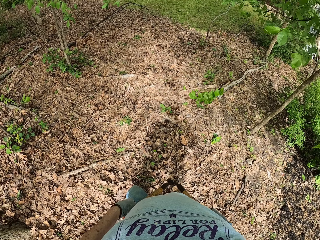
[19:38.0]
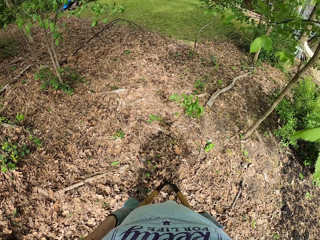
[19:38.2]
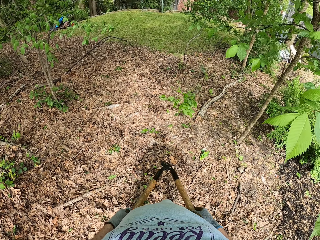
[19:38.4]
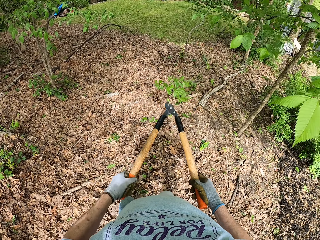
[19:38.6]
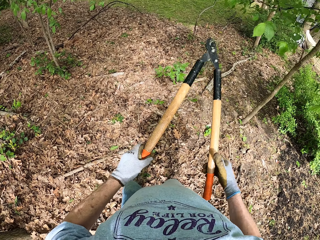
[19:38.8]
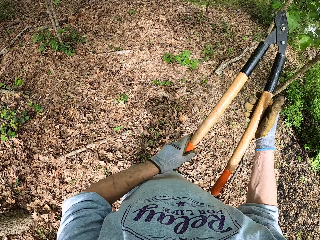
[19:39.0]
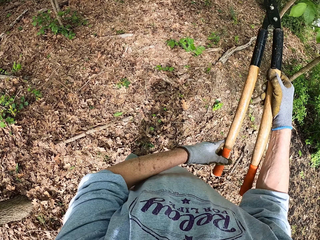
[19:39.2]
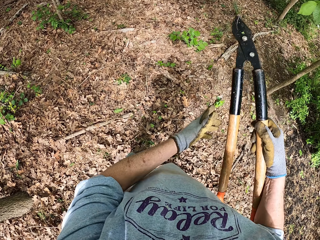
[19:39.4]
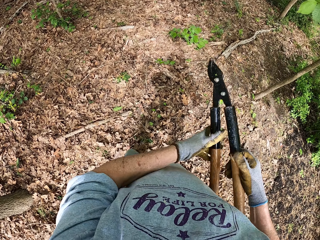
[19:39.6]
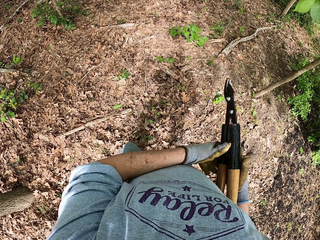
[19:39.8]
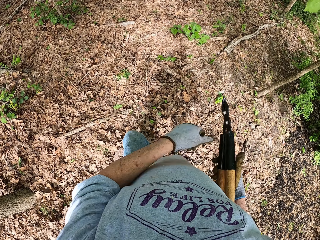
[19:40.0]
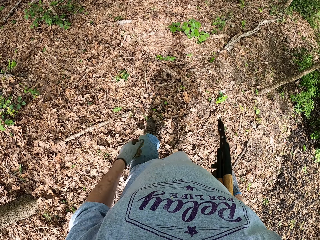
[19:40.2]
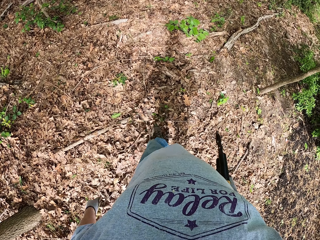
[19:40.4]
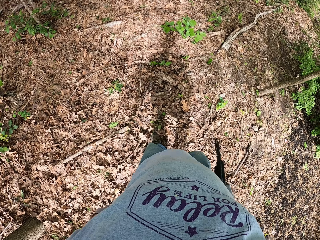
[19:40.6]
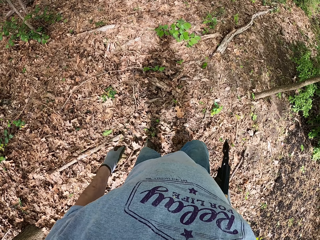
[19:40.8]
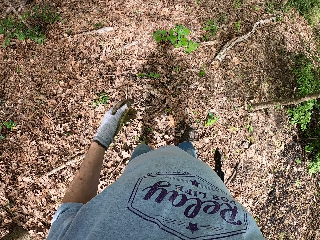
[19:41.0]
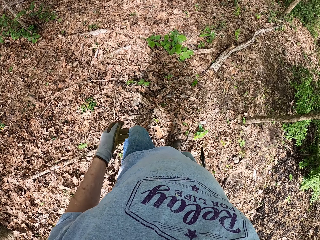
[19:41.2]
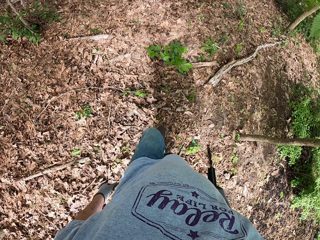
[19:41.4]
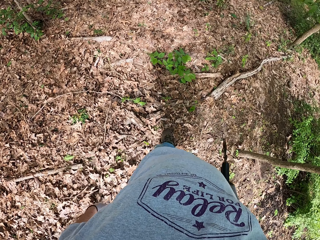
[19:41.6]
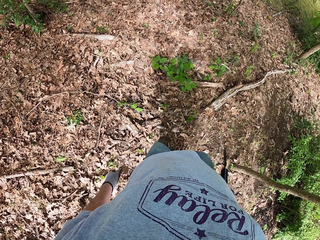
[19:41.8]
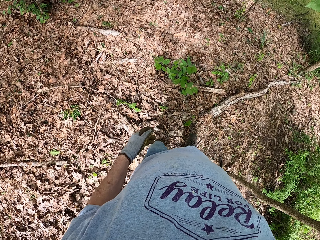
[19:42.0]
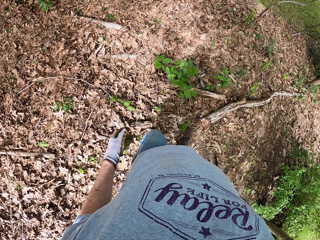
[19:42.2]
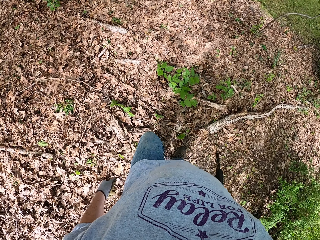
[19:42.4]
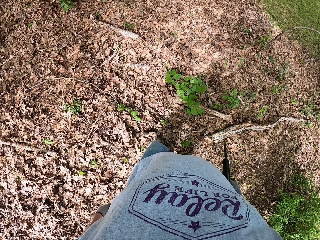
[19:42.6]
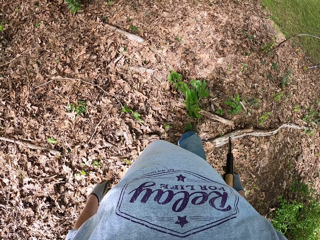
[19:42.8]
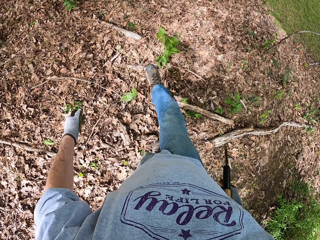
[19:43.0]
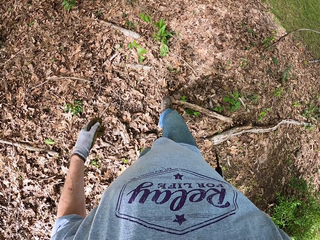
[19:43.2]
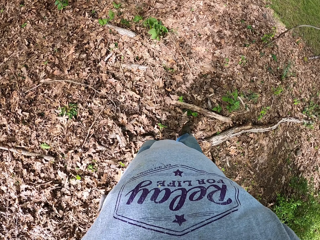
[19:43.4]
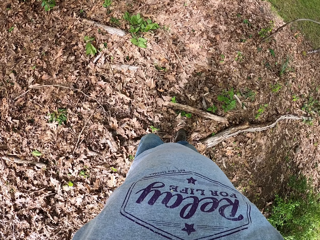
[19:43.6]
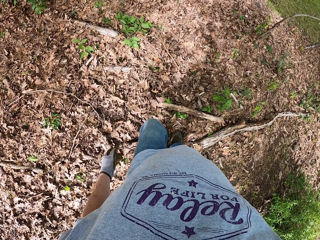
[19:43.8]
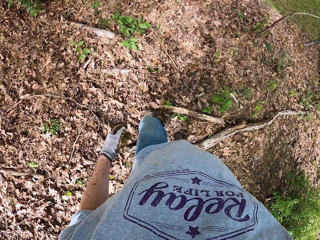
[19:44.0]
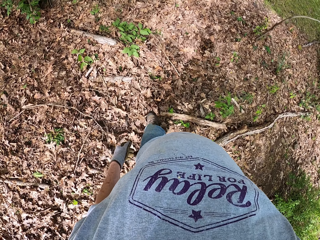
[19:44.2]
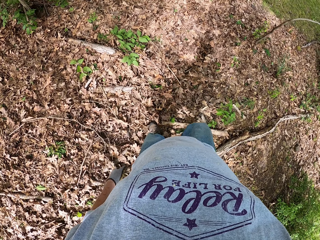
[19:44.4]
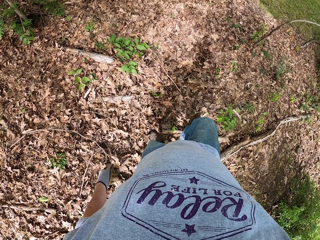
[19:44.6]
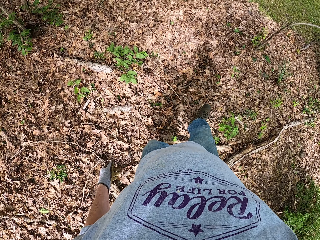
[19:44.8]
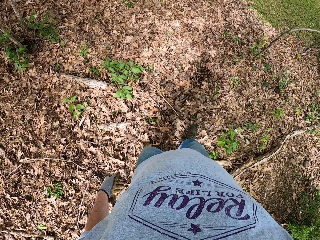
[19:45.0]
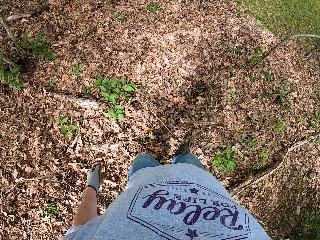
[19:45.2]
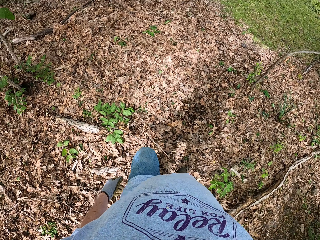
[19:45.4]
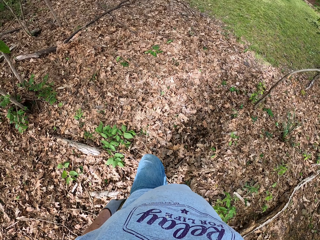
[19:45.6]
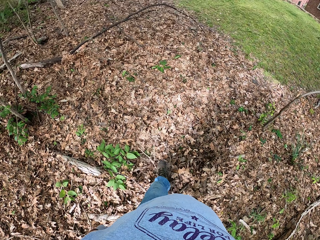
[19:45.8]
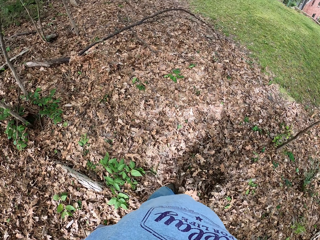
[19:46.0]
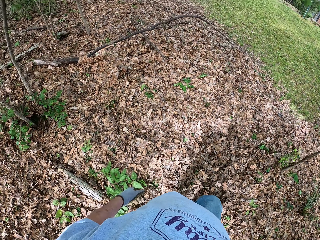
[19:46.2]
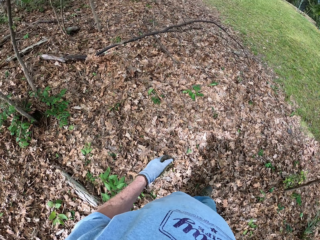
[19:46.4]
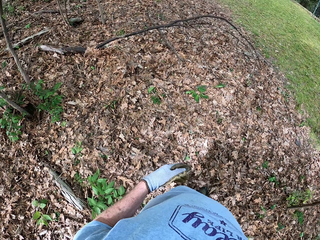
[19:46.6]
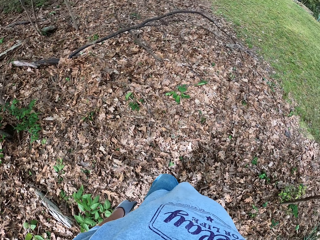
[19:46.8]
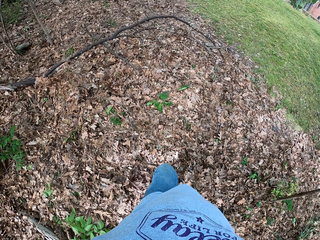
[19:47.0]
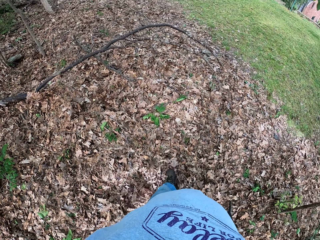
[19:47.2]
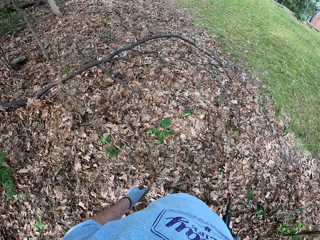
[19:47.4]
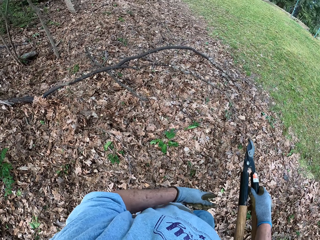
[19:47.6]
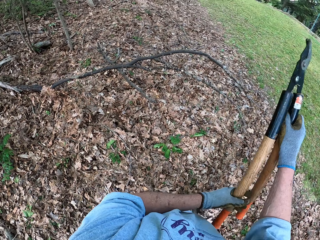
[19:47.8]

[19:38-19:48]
The camera wearer folds the pruning shear. They walk along the garden.

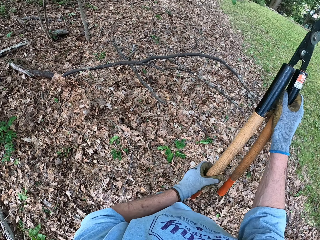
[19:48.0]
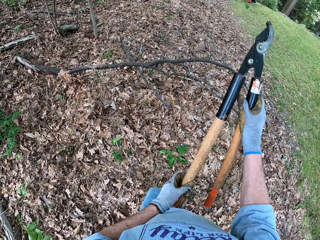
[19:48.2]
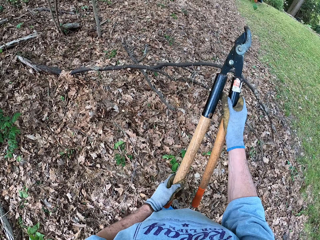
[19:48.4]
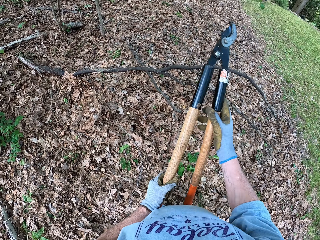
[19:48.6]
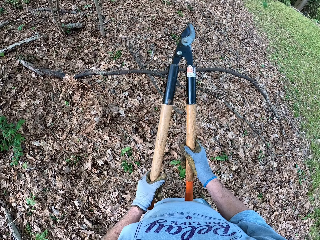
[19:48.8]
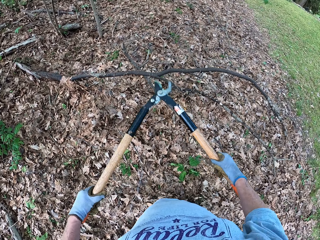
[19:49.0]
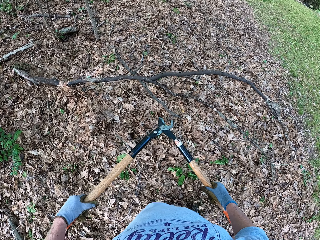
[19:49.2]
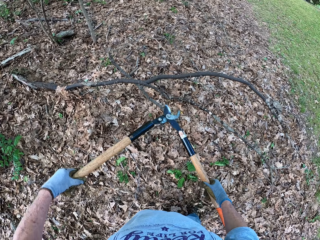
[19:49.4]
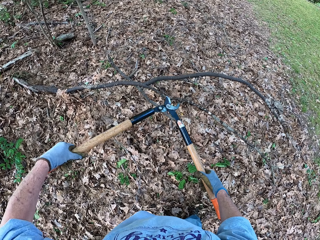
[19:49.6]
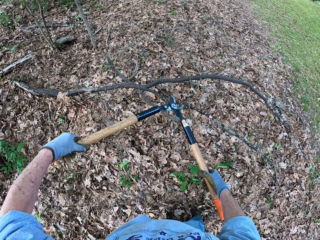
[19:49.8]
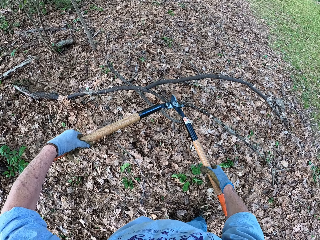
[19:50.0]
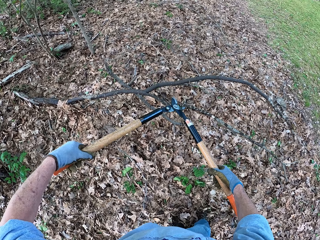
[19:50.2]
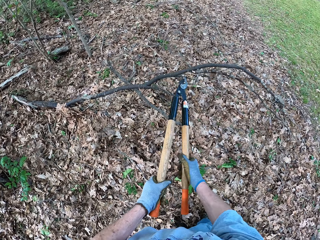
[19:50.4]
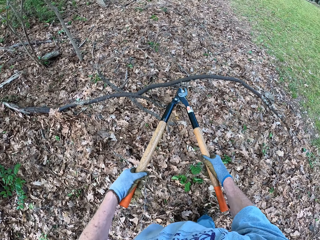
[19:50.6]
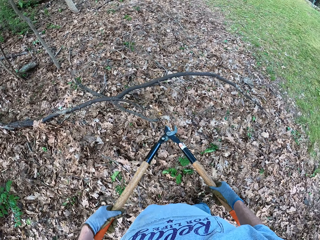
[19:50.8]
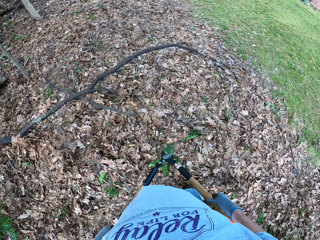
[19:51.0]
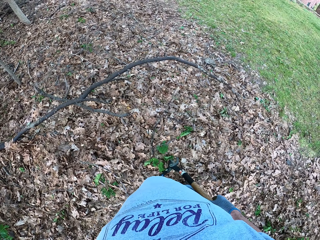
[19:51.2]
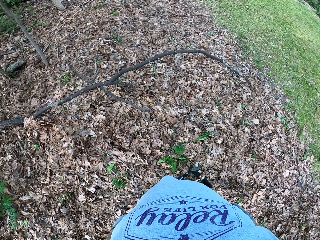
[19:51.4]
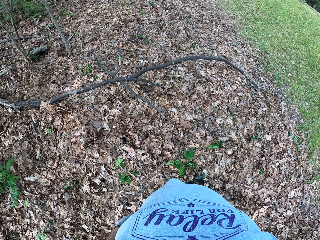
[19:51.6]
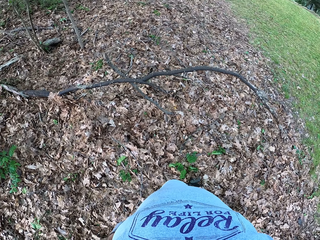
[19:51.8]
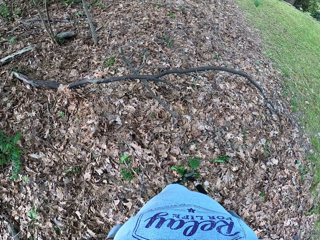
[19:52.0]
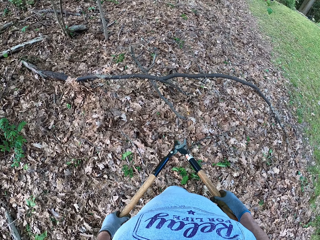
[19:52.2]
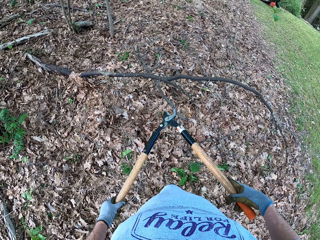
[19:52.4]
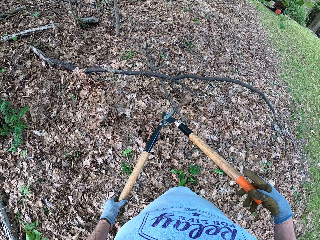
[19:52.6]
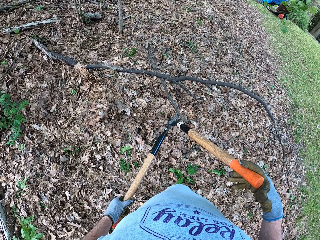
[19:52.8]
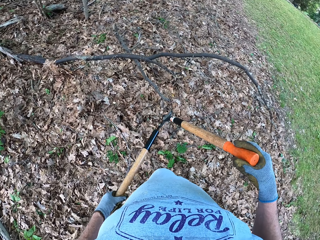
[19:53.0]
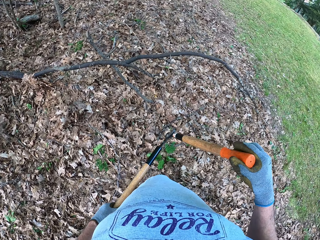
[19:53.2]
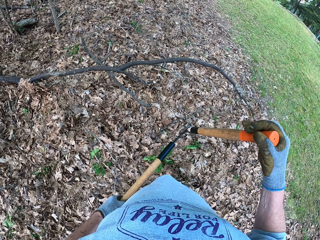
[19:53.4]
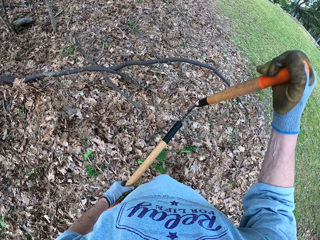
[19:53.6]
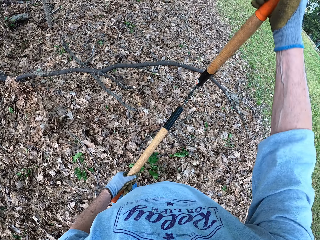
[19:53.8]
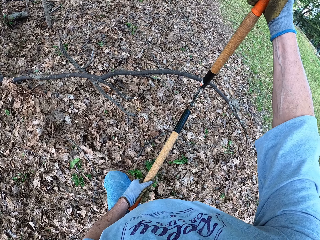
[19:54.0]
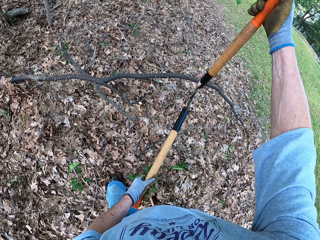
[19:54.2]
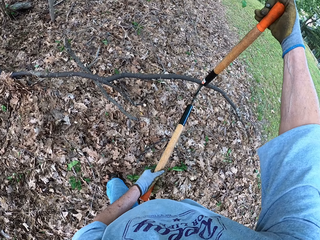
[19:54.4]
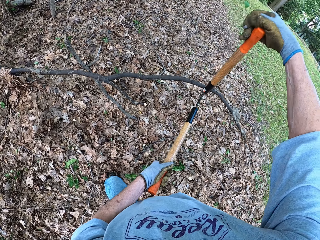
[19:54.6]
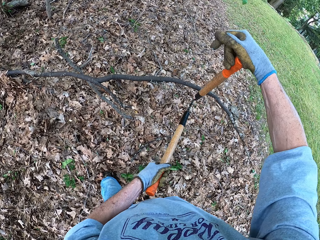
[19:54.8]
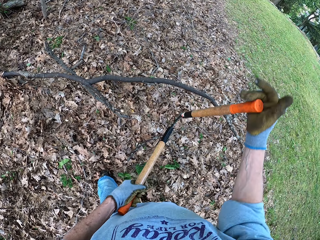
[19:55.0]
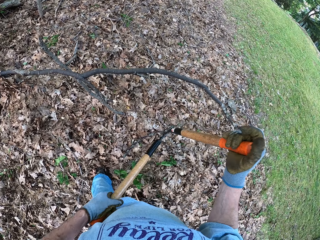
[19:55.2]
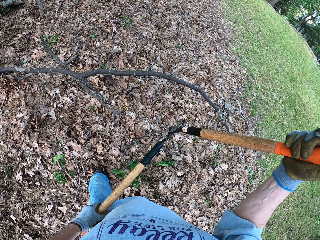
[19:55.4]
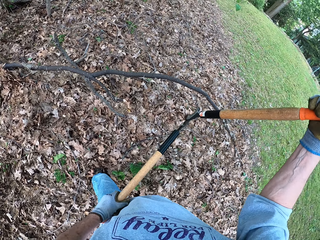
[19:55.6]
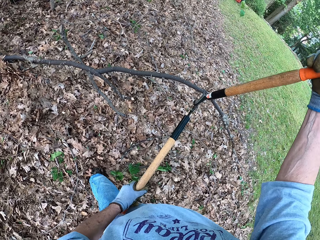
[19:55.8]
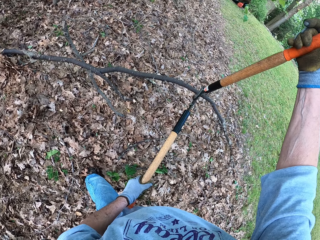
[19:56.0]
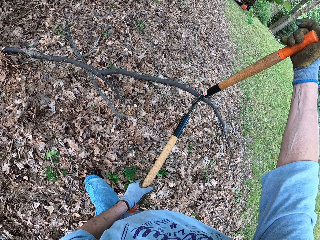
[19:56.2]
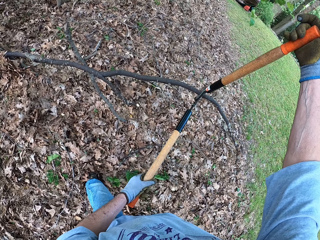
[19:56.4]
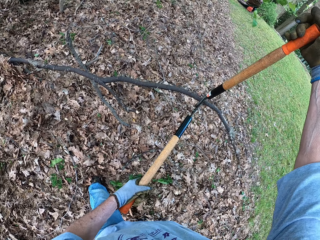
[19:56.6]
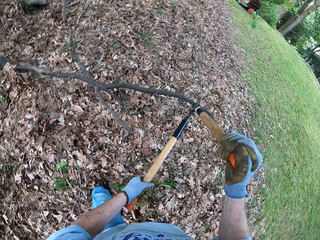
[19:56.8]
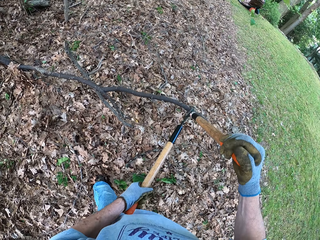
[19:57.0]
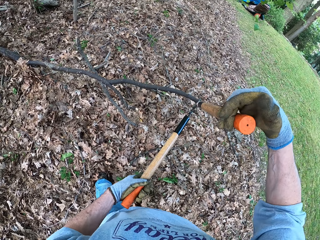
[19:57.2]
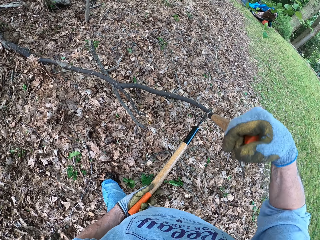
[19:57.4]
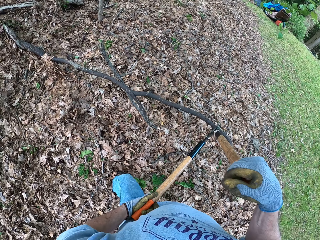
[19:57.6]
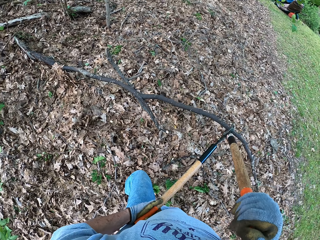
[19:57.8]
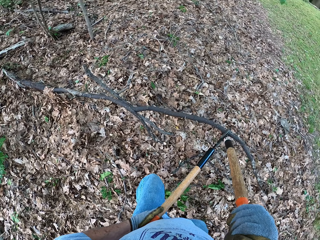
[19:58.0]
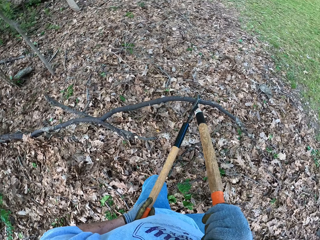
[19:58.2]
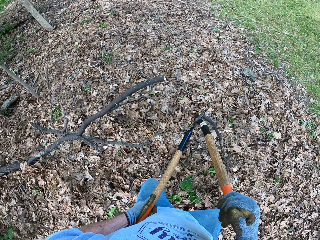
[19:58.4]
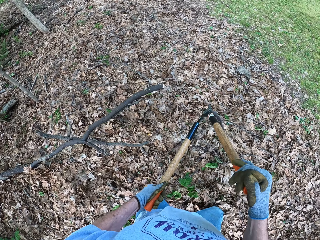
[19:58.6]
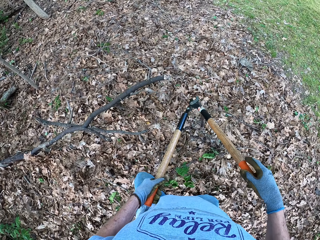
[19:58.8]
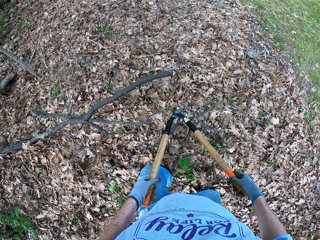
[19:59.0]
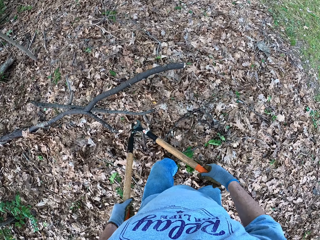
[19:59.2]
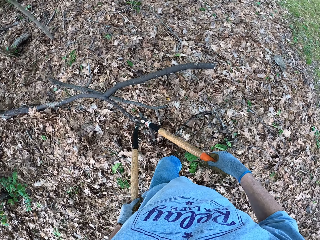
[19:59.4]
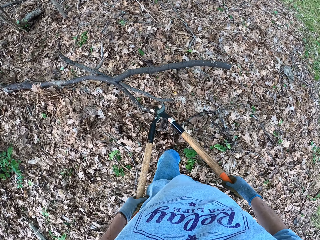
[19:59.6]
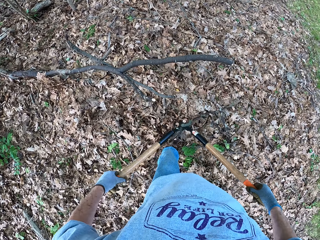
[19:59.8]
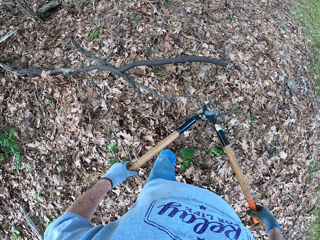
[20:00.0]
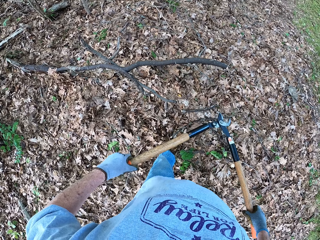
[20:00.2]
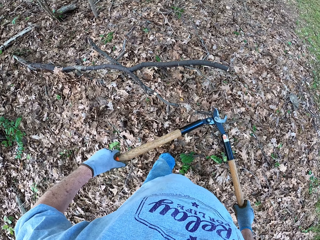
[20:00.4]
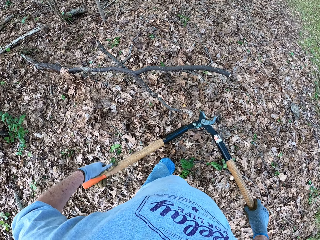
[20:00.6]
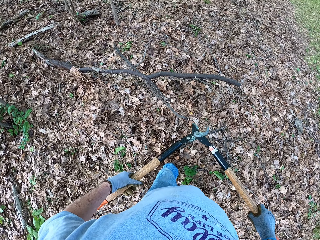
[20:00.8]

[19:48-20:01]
The camera wearer cuts a branch of a tree with a pruning shear. They stare at the branches. They cut a branch with the pruning shear.
